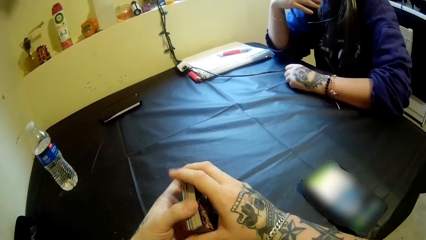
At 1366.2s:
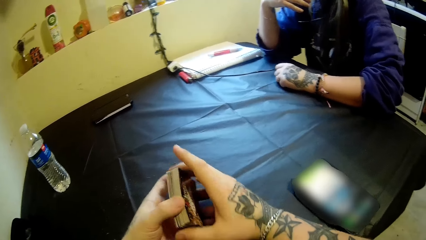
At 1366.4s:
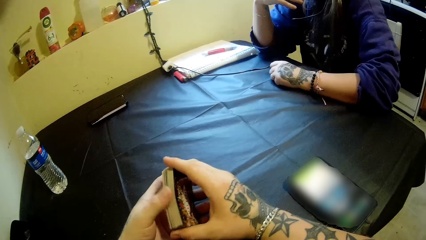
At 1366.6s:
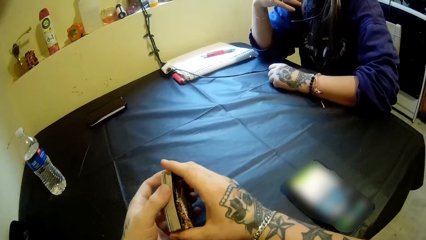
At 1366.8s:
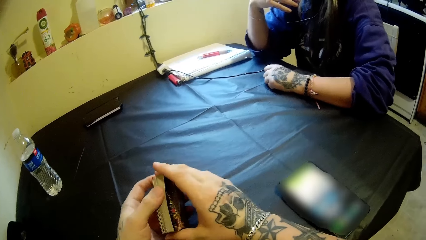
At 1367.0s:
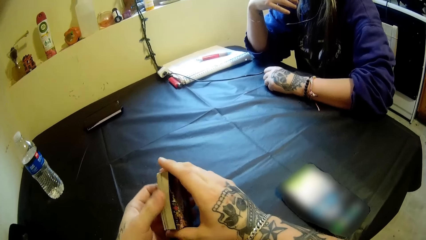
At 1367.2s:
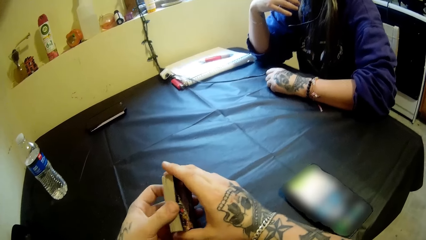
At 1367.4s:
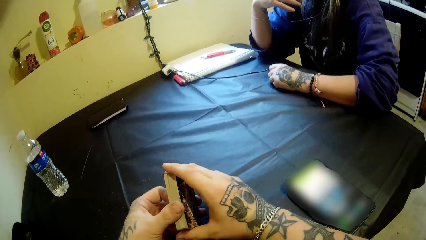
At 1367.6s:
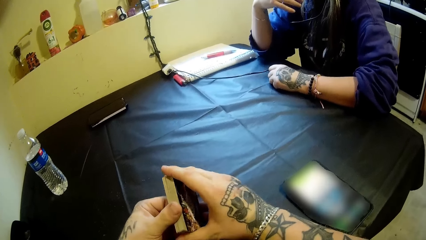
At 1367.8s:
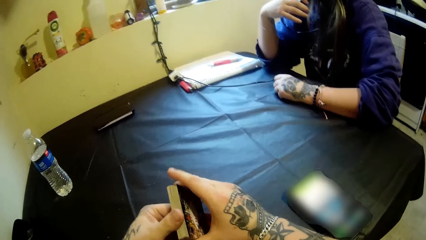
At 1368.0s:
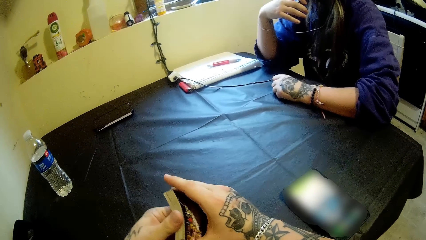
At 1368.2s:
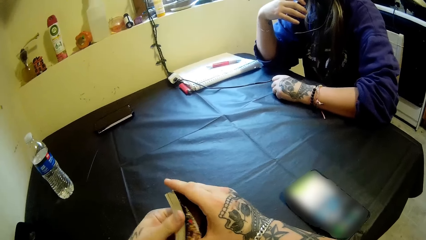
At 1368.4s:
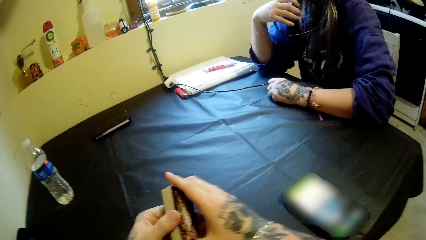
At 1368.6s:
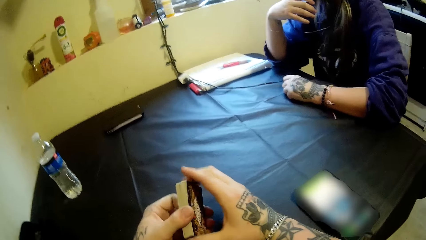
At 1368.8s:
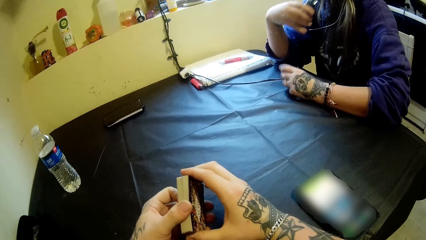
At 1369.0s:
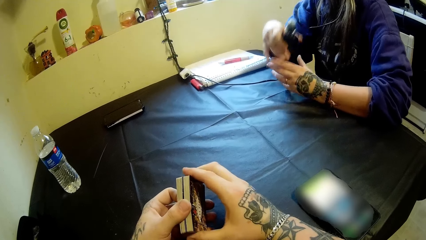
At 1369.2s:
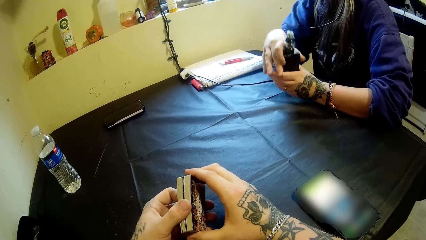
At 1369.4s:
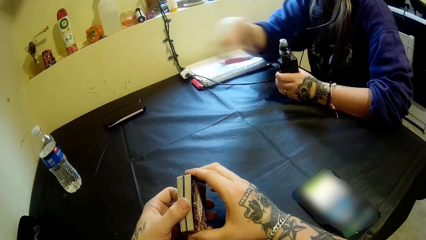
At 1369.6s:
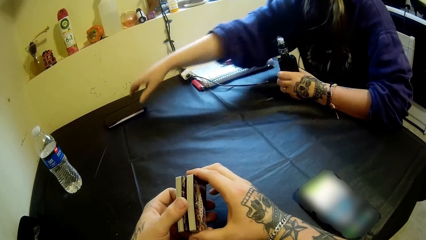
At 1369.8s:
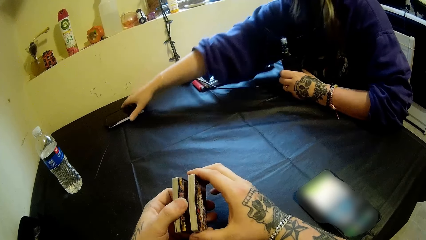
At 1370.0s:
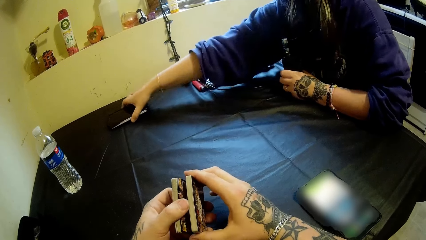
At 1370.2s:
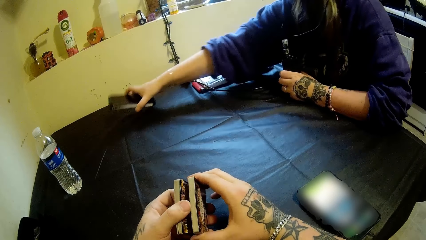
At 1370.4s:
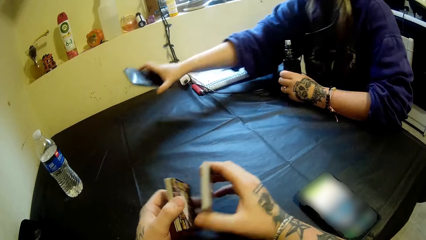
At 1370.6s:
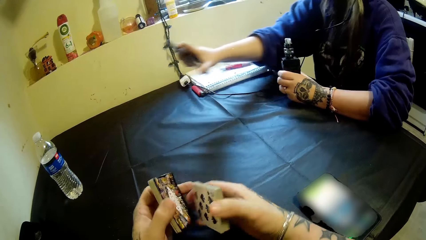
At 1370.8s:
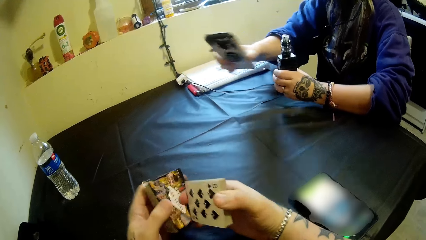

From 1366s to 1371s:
The camera wearer touches the cards. They split the cards into both hands. The woman puts the portable bottle of shisha into her left hand. She moves the bubbler away from the mouth. She holds the bubbler with the other hand. She moves the other hand. She picks up a phone from the table with her right hand.

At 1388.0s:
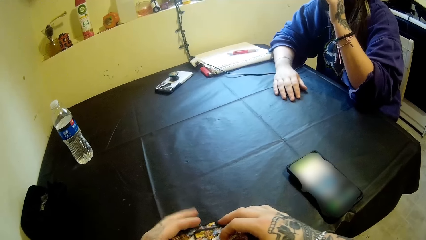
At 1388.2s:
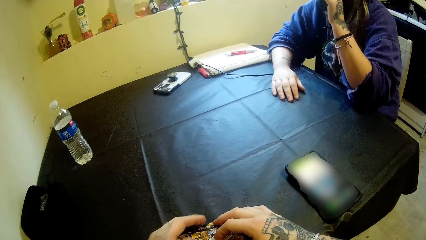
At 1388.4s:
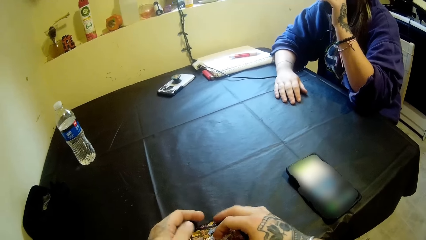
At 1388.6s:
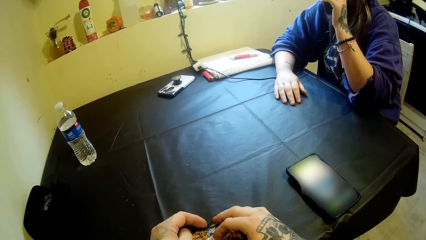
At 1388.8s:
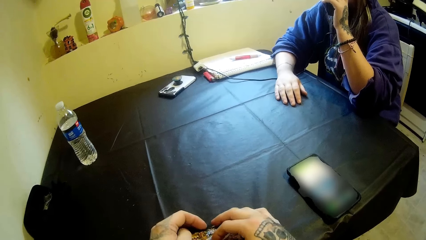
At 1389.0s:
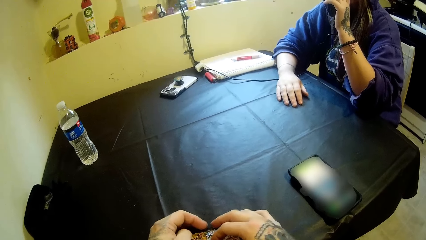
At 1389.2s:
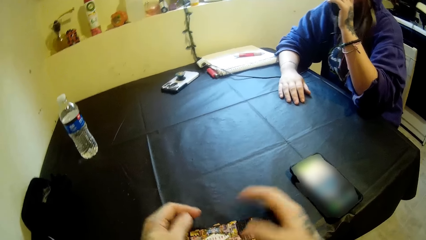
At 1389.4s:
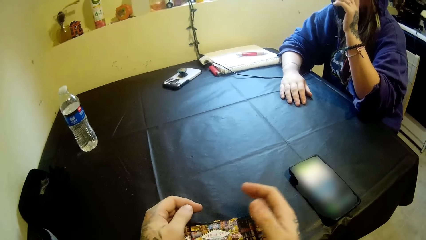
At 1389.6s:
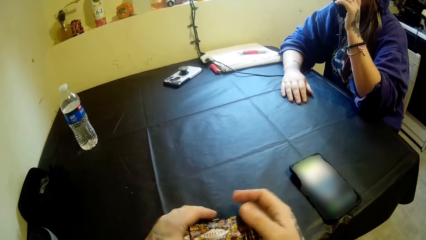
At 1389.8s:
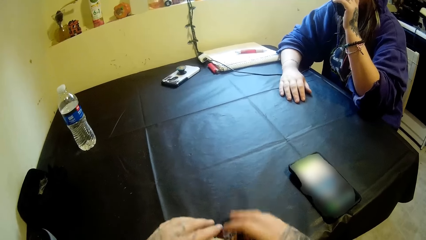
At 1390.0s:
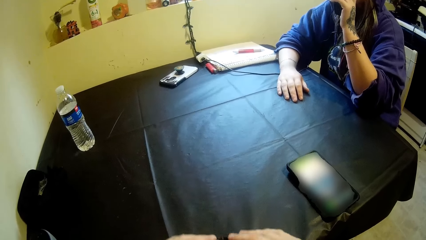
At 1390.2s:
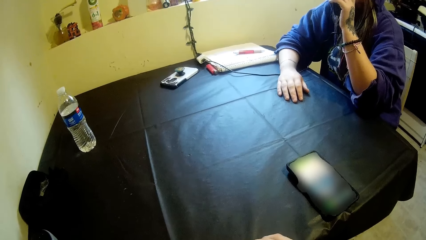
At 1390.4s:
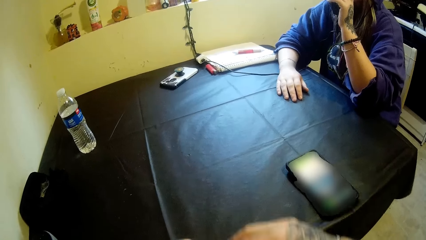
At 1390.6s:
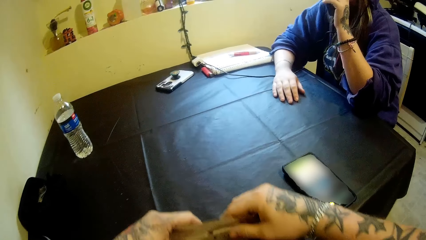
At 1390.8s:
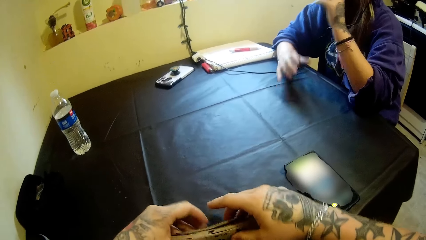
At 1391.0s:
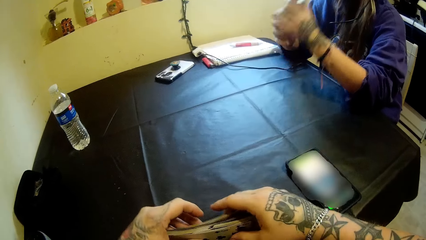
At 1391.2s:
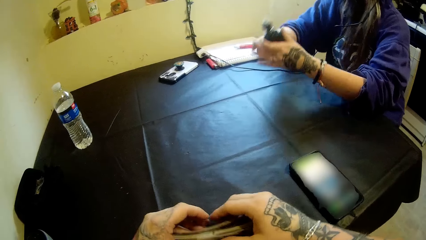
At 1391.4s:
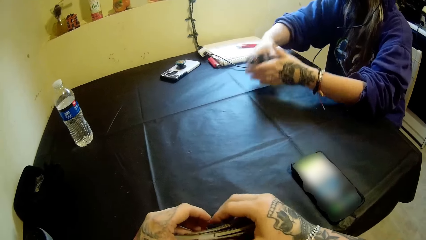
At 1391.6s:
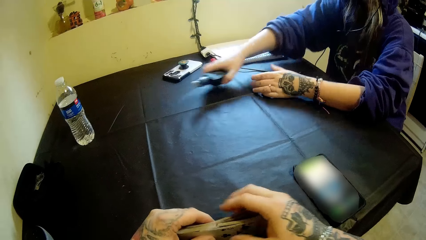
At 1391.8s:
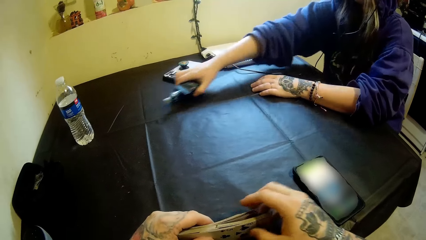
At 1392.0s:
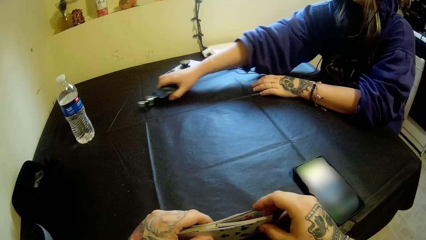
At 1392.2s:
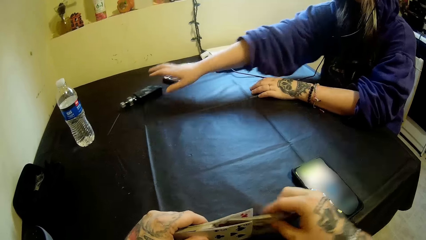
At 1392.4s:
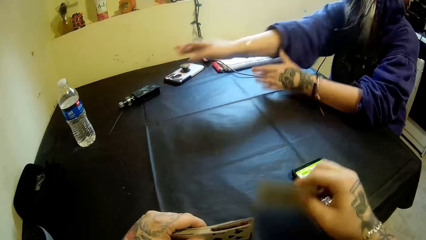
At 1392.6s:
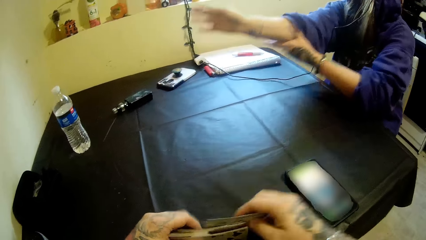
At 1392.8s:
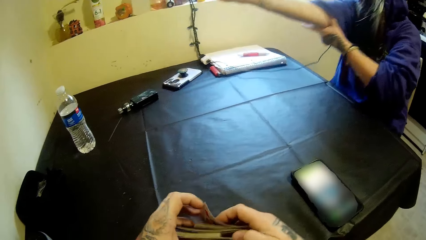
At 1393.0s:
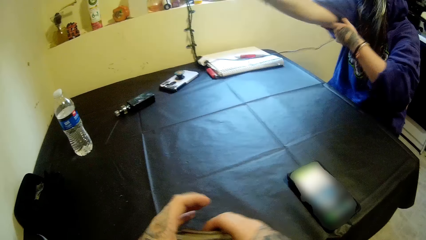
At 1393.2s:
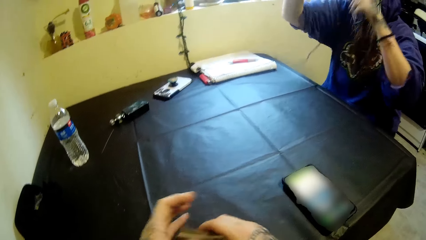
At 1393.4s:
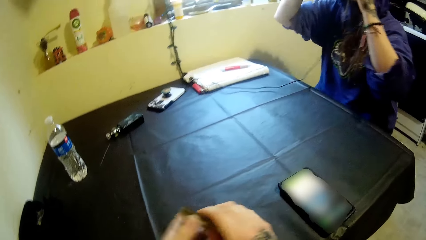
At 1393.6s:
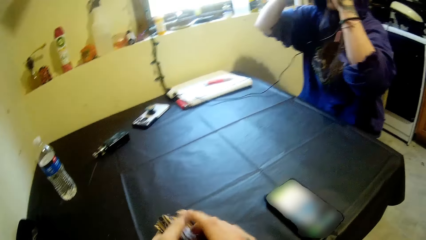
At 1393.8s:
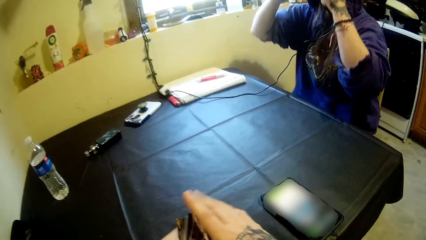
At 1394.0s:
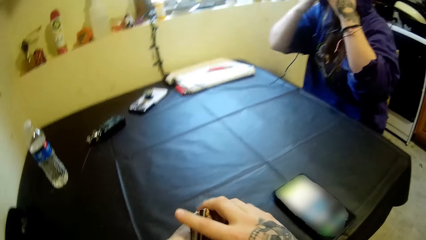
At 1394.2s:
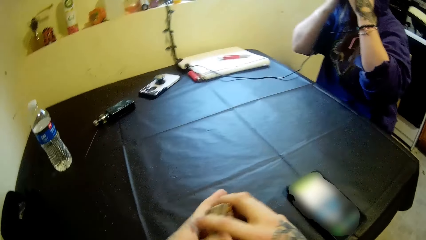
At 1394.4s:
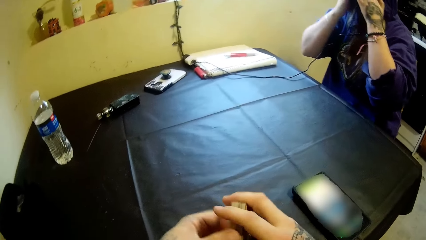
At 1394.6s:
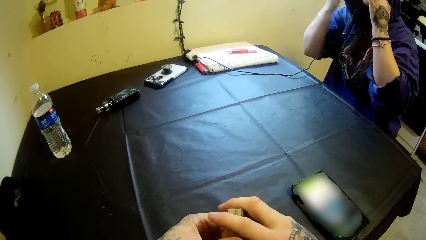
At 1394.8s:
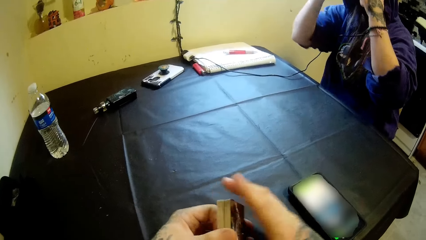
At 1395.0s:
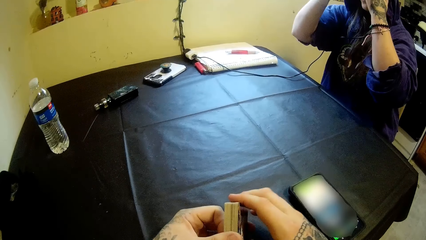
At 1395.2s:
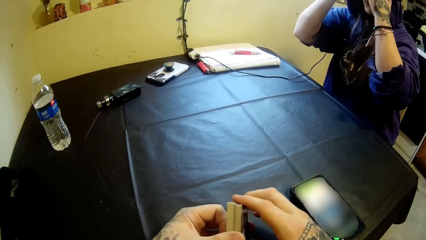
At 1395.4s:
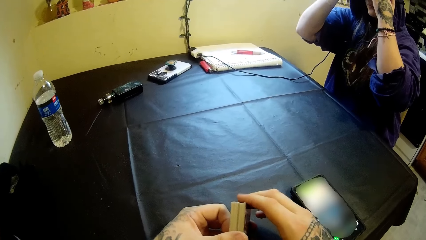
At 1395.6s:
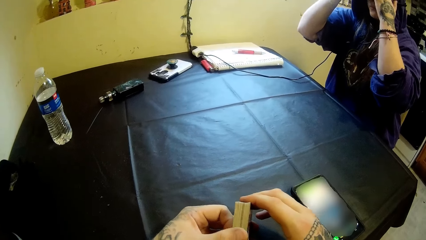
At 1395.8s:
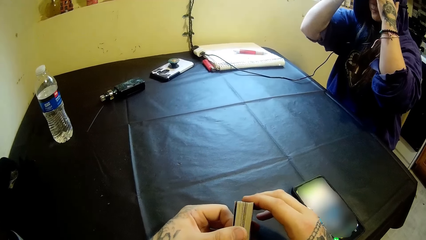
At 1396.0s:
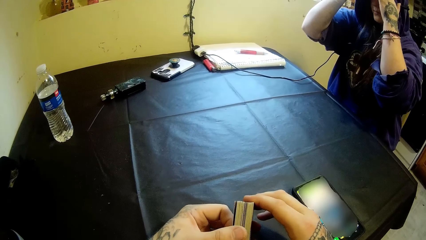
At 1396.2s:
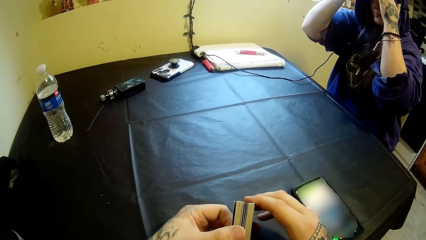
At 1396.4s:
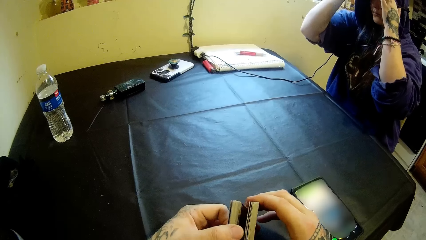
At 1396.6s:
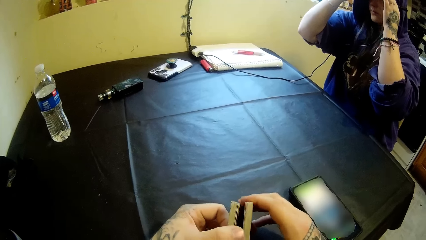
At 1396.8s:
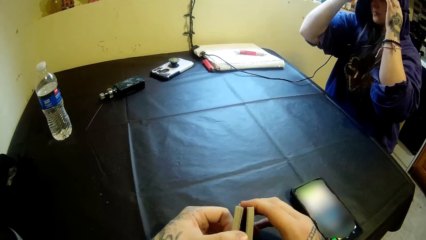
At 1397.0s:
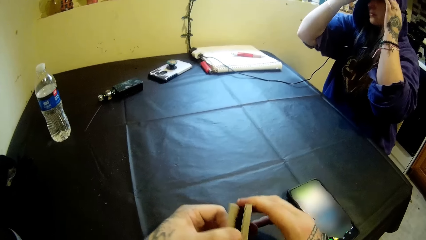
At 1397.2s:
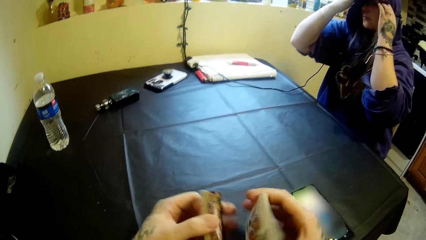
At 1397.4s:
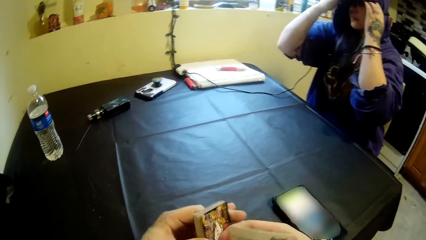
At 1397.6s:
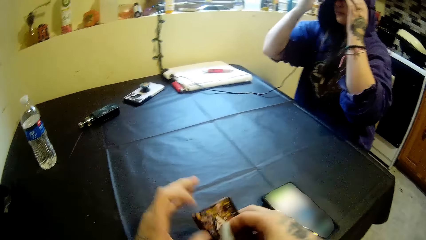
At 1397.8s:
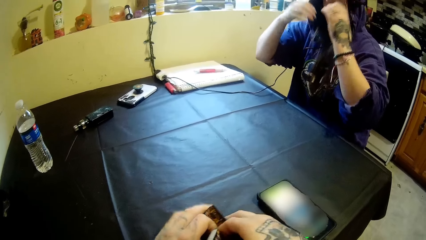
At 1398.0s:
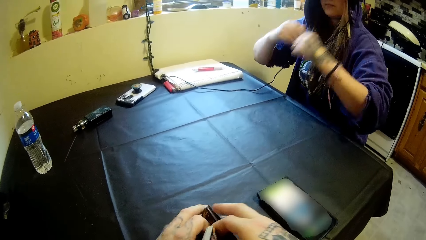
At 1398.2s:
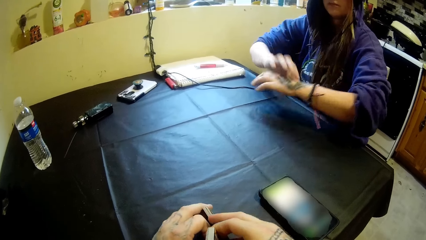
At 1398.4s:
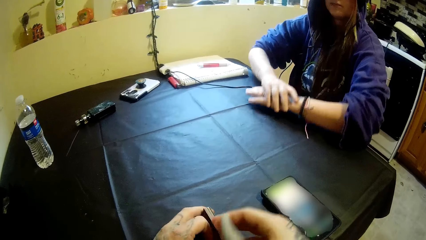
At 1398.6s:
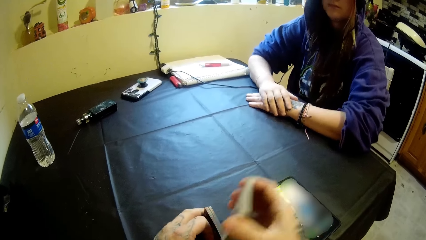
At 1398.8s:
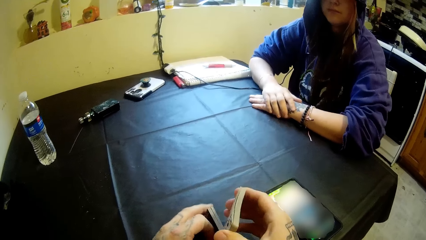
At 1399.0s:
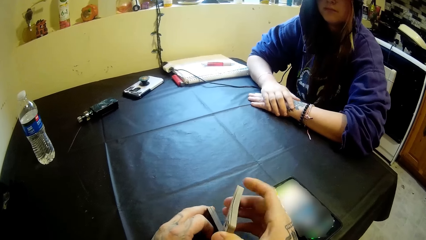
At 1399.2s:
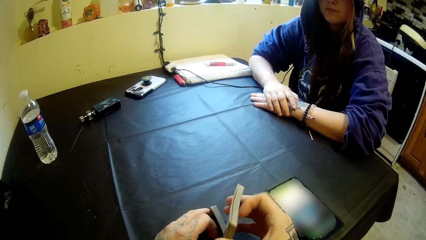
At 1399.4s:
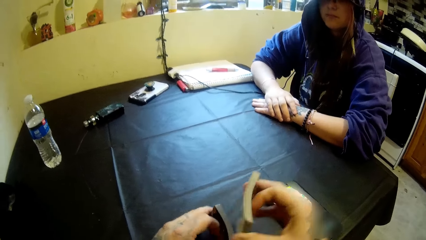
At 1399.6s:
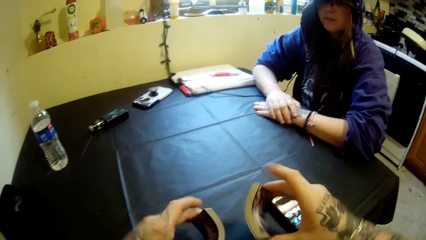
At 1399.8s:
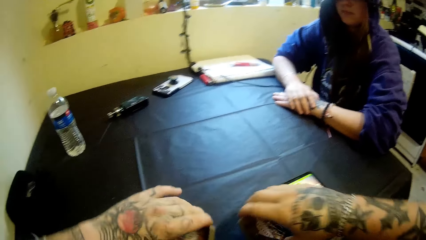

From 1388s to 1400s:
The camera wearer aligns the cards. He lifts the cards, drops the cards on the table. The woman passes the portable bottle of shisha to her right hand. She lifts a hand. She holds the bubbler with the other hand. The camera wearer shuffles the cards with both hands. The woman drops the portable bottle of shisha on the table with her right hand. She rests a hand on the table. The camera wearer picks the cards. The woman pulls up the right sleeve of her hood with her left hand. She lifts her hands, touches her head, adjusts her camera with both hands. The camera wearer splits the cards into both hands. He places the cards in his left hand on the table. He holds the cards with the other hand. He holds the cards. The woman moves a hand away from the face. She places both hands on the table. The camera wearer hits the cards in his left hand with the cards in his right hand.
